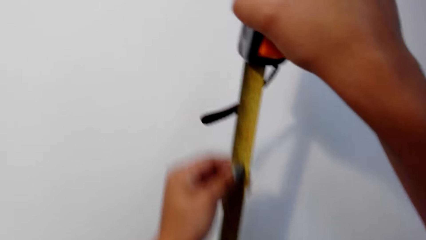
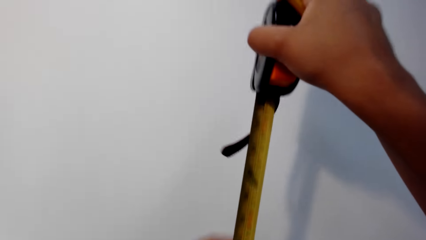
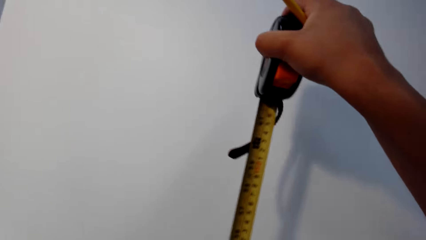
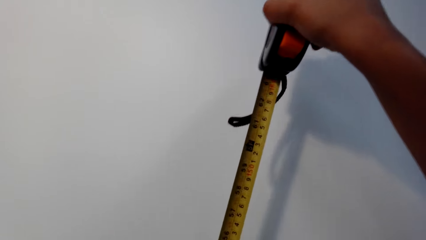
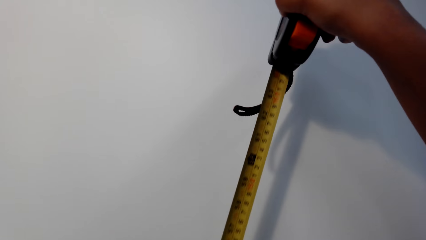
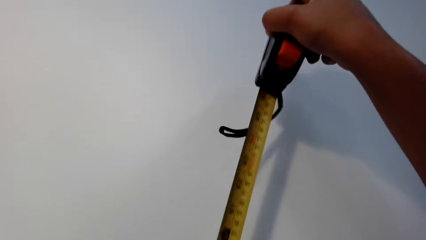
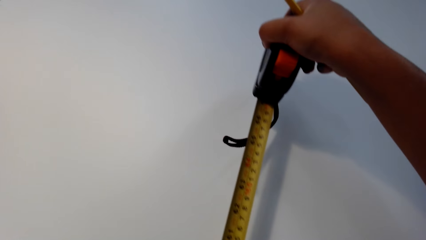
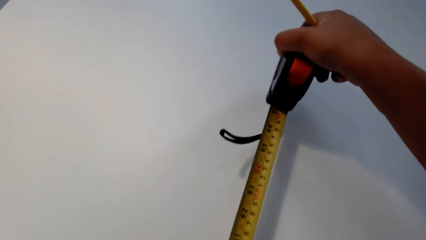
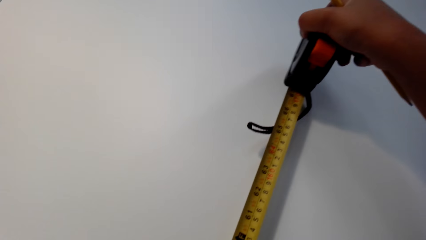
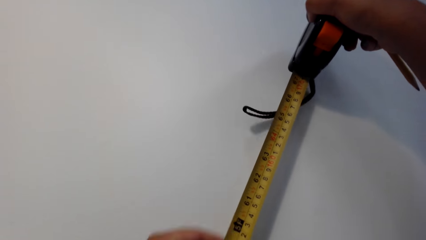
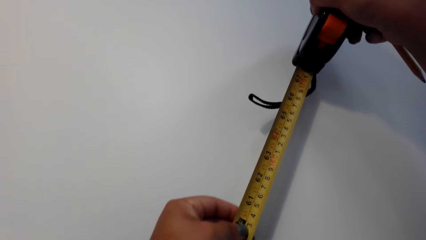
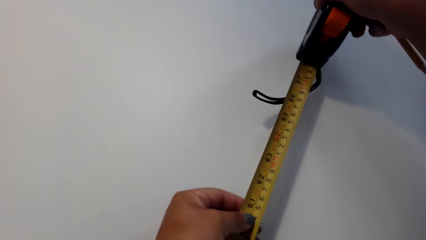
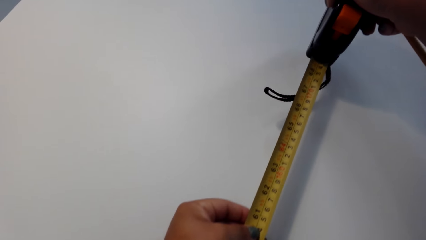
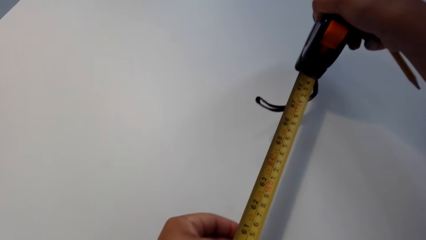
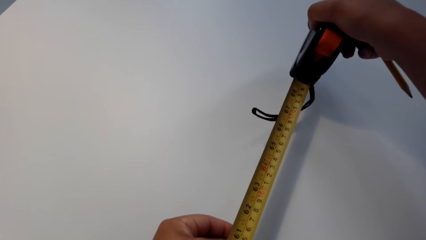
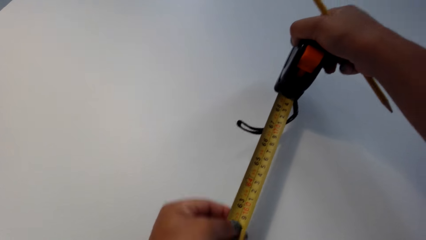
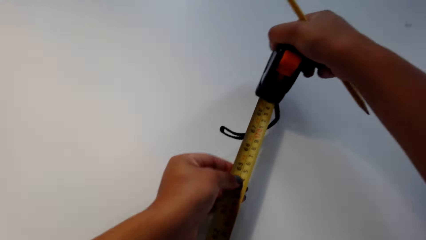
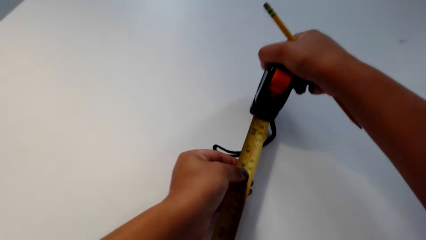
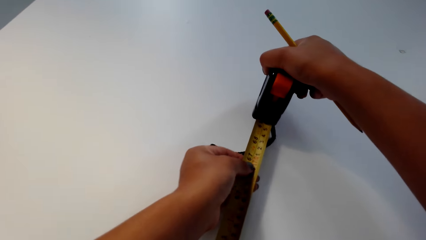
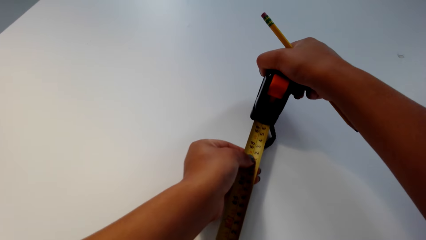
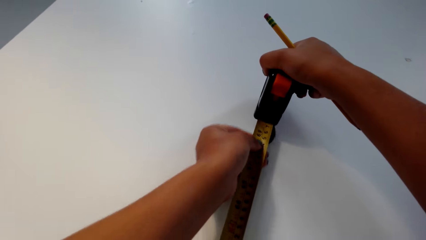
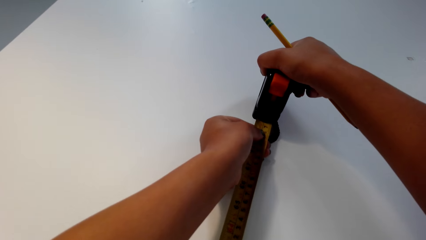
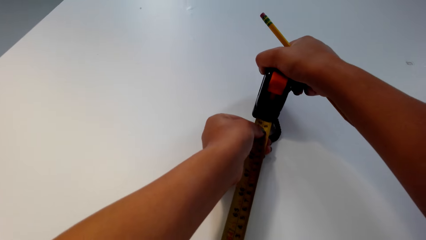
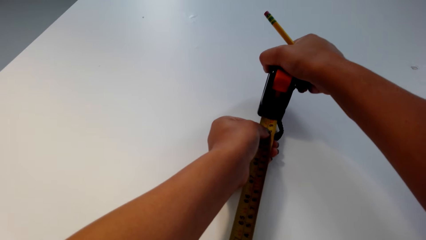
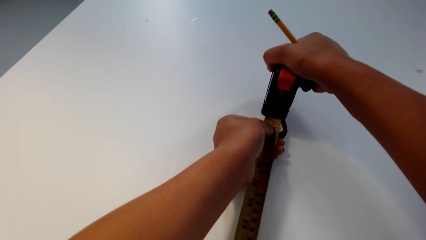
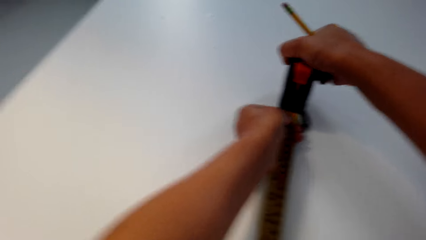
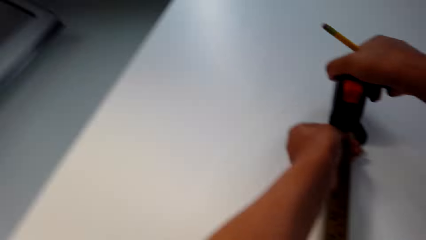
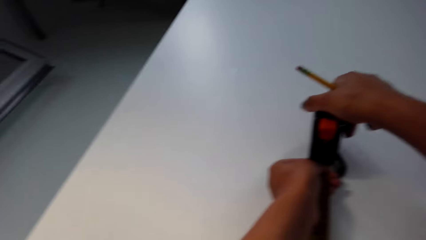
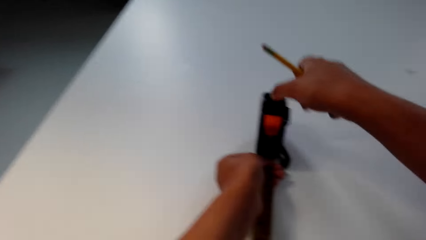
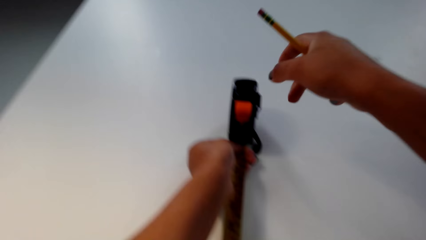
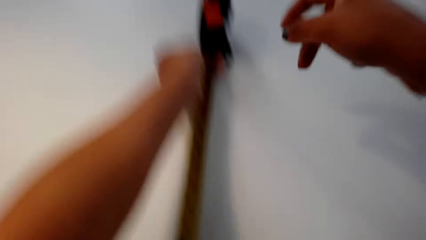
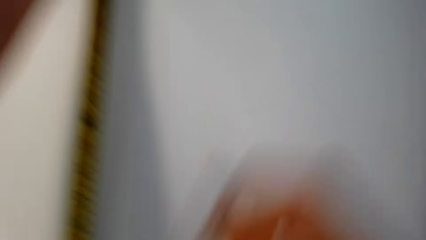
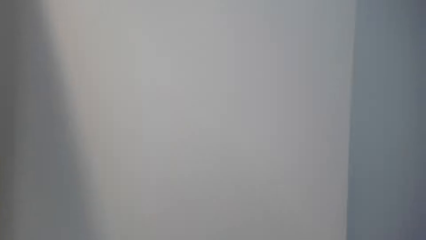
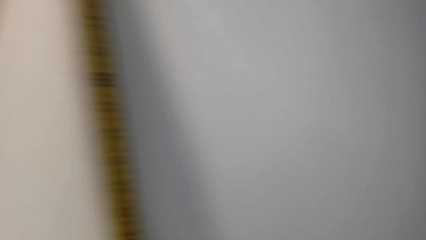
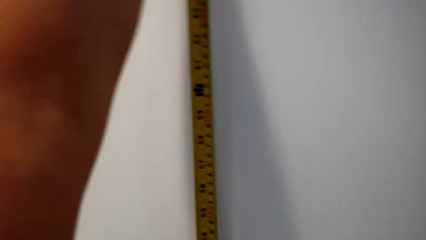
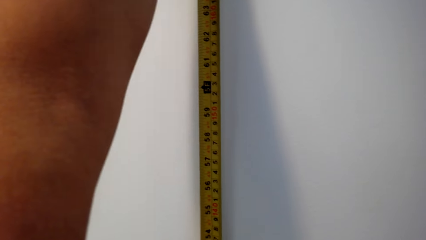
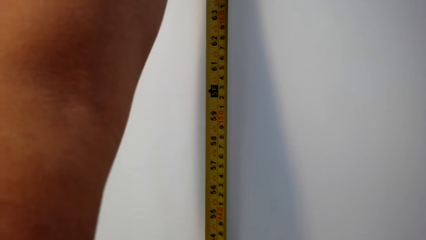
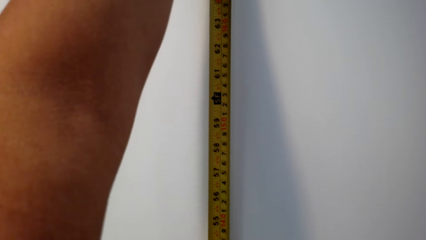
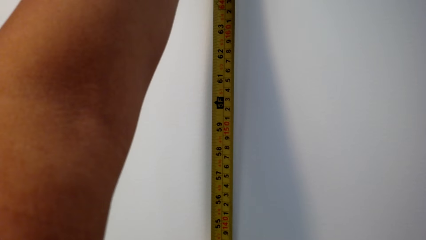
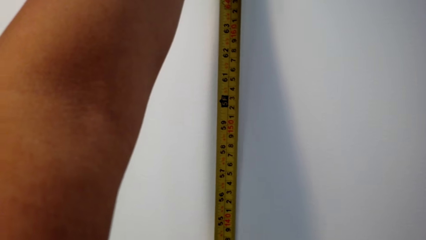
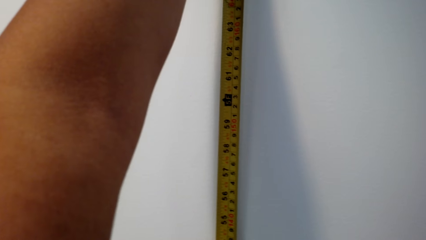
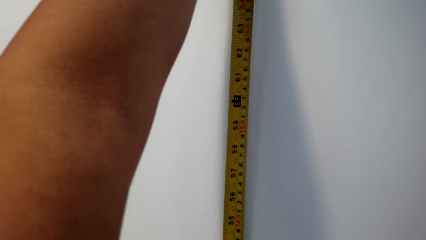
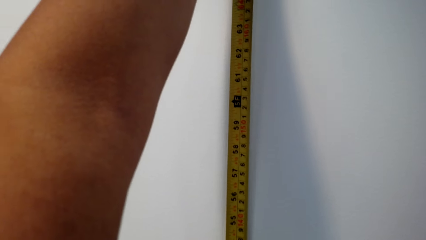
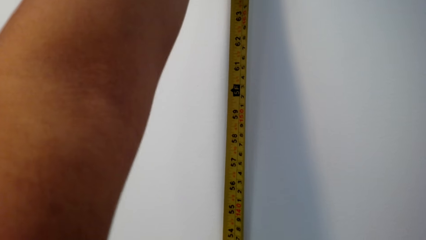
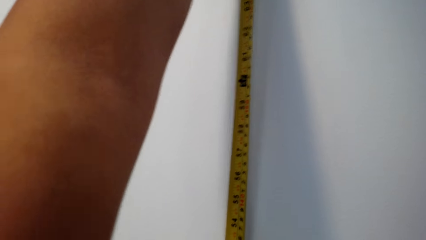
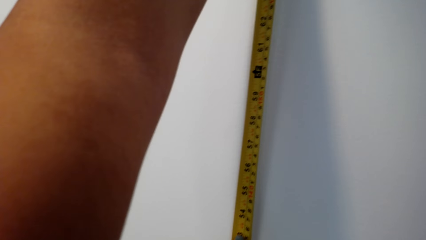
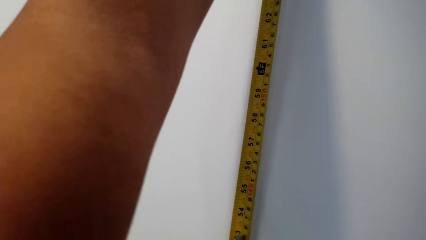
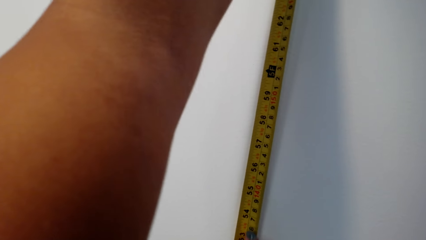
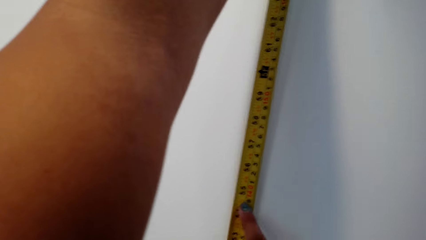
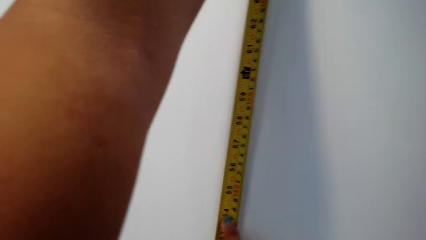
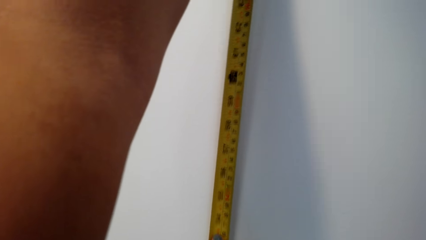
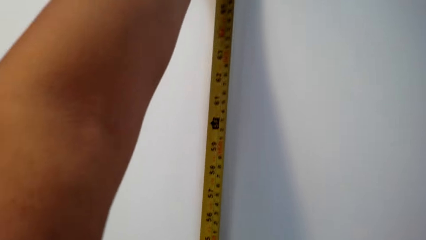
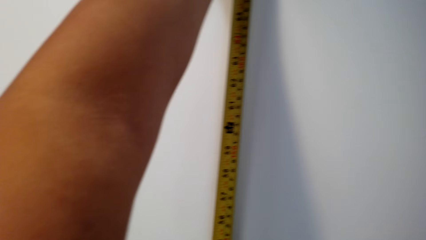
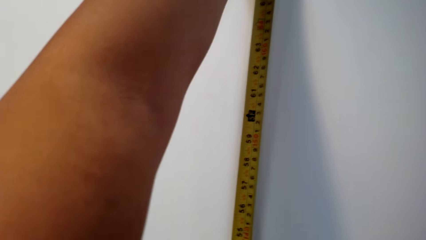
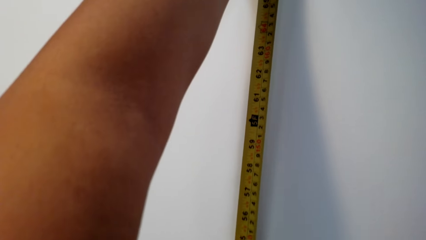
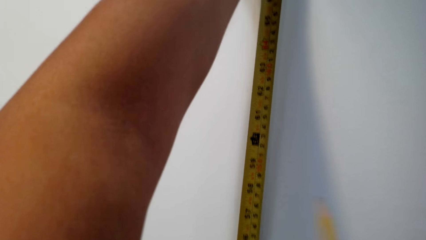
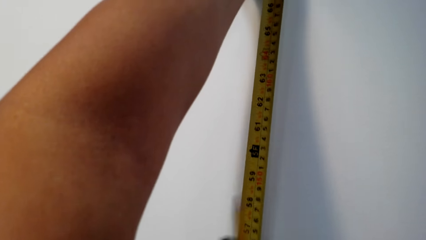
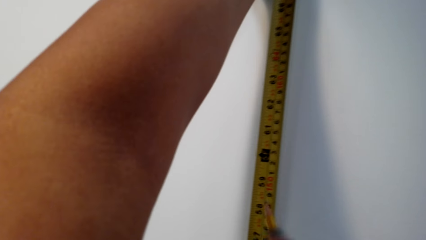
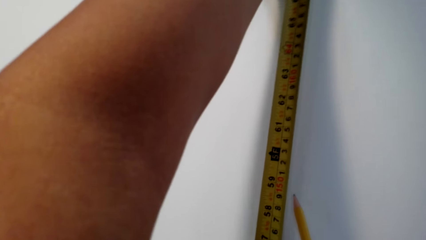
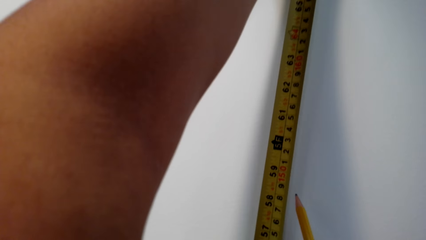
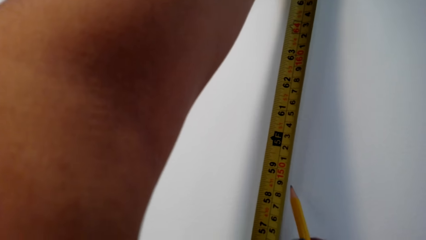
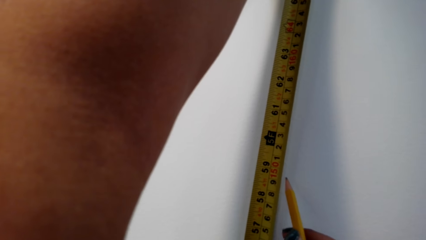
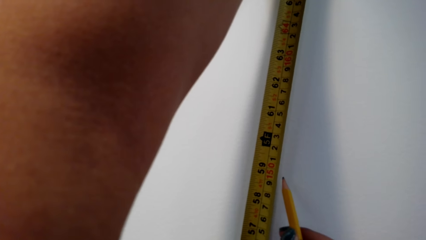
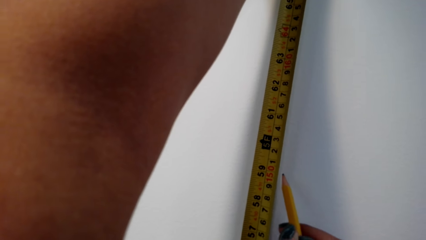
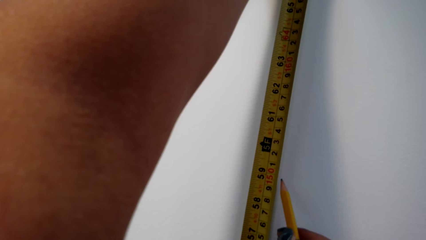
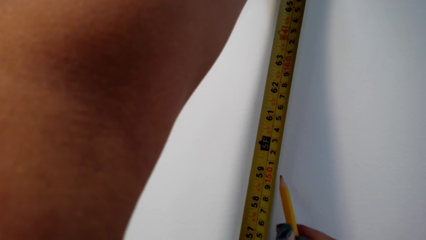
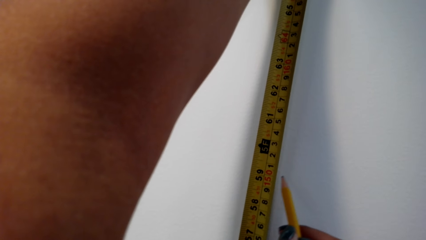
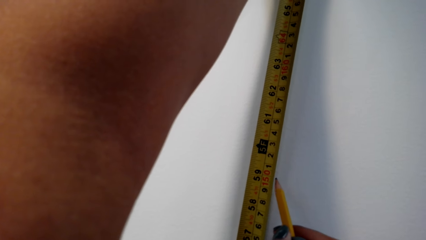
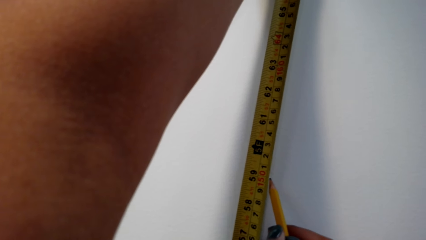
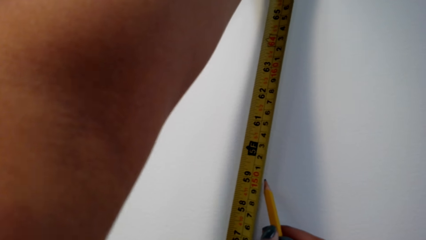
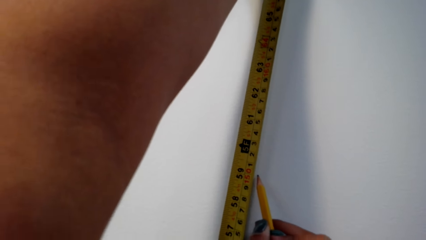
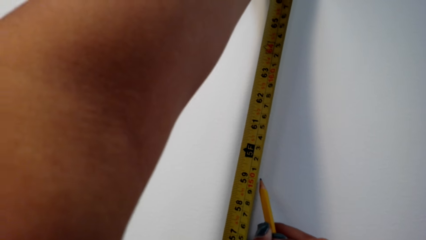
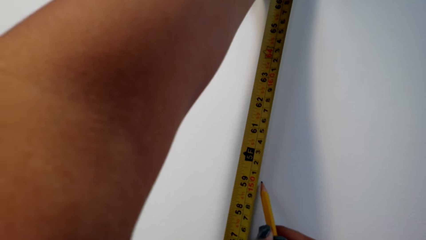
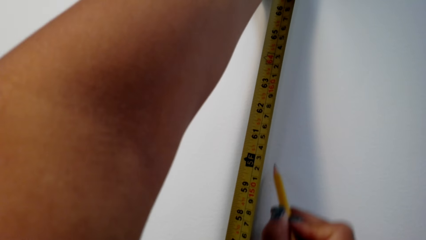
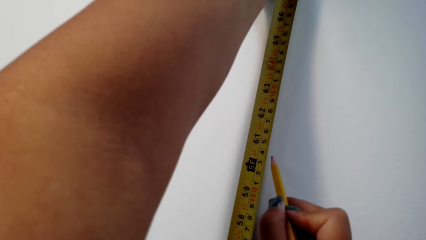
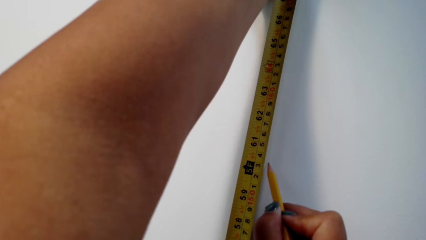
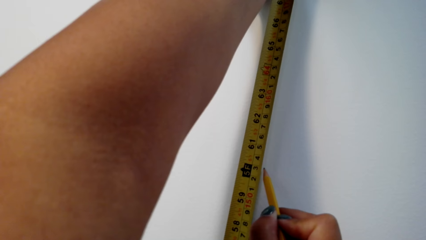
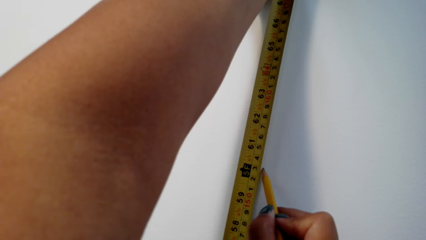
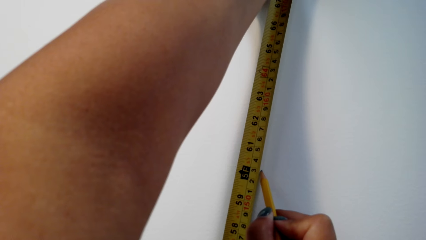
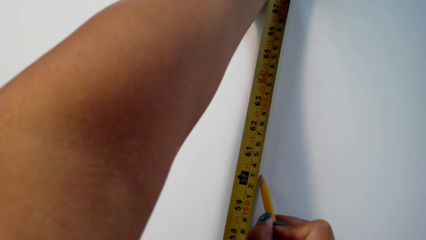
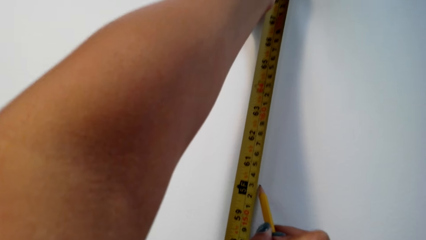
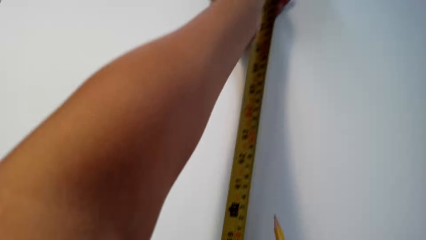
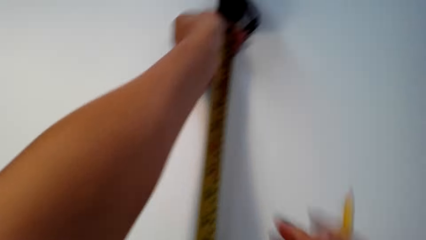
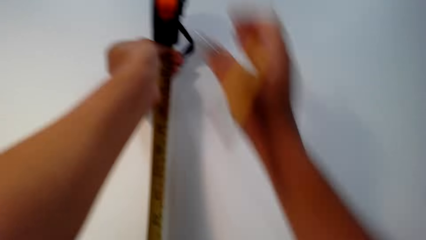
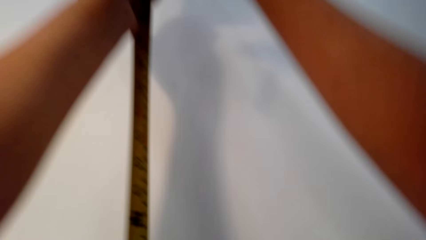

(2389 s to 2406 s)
The camera wearer straightens a tape measure. They pull the tape measure. They measure the wall using the tape measure. They straighten the tape measure. They measure the wall using the tape measure. They mark on the wall using a pencil.
